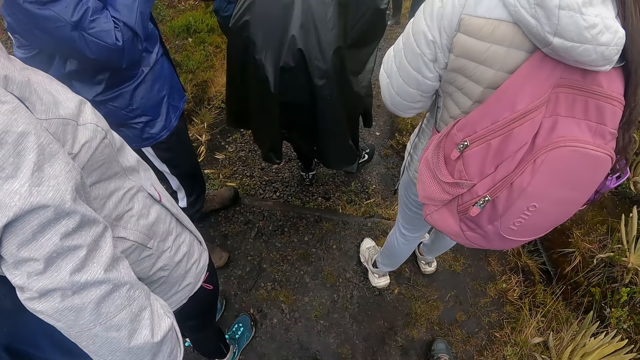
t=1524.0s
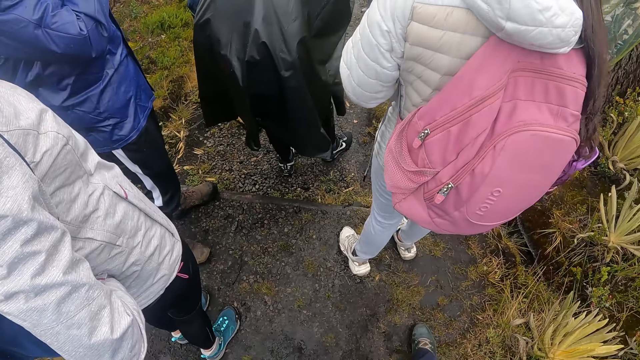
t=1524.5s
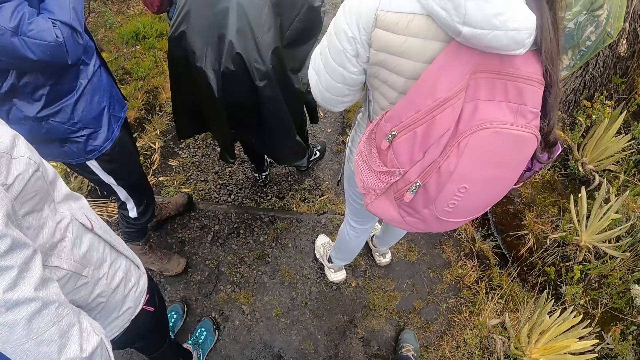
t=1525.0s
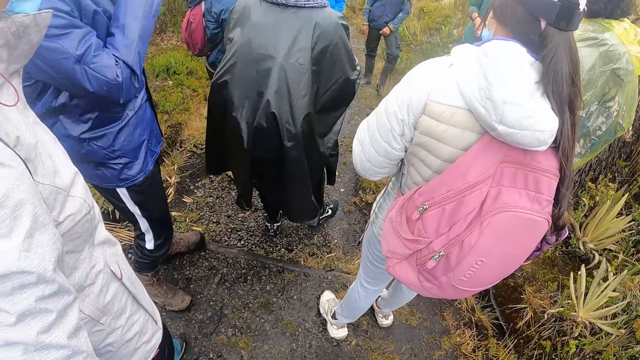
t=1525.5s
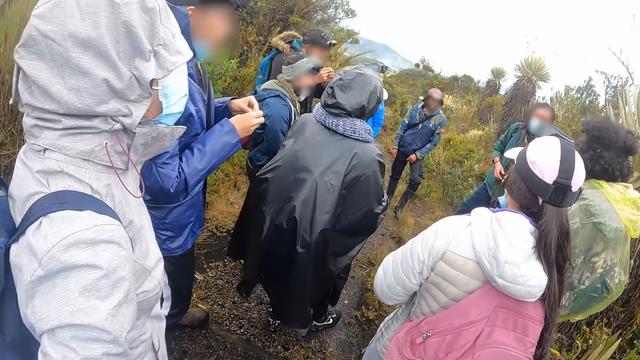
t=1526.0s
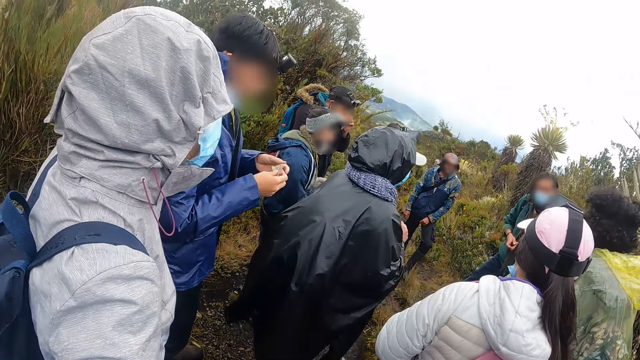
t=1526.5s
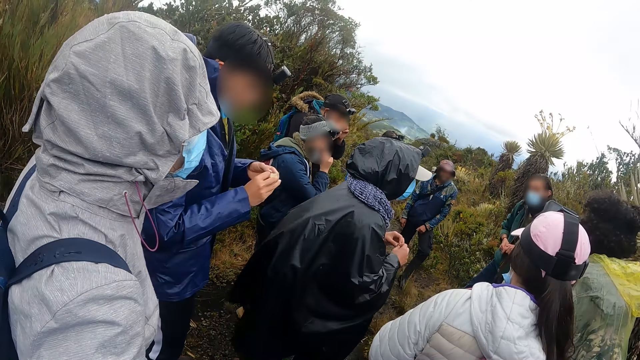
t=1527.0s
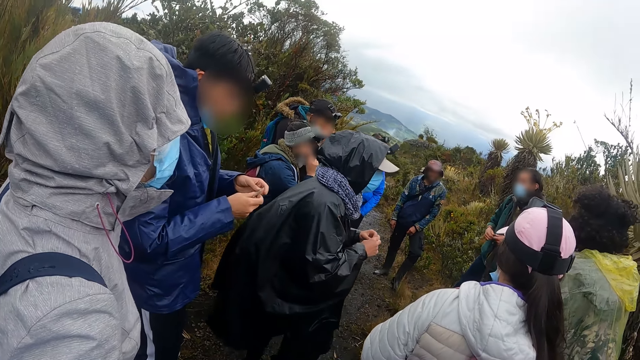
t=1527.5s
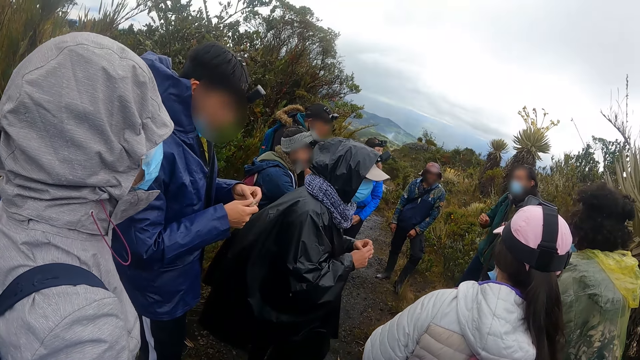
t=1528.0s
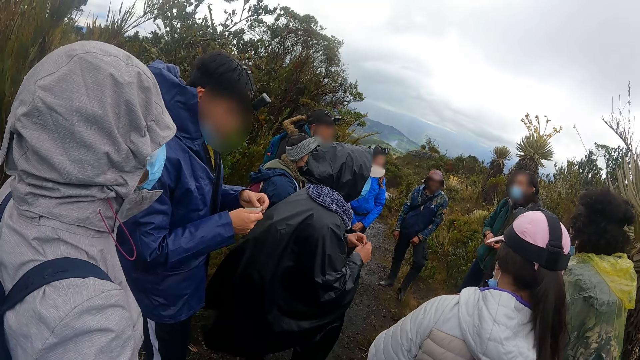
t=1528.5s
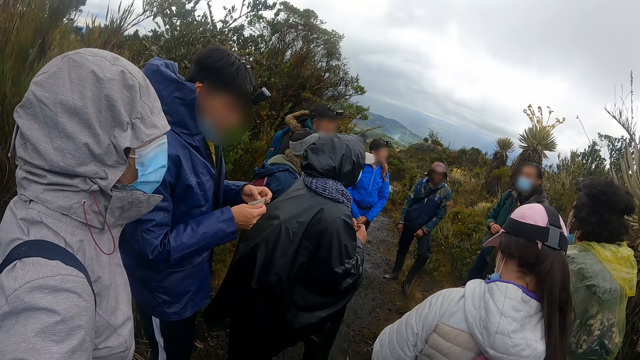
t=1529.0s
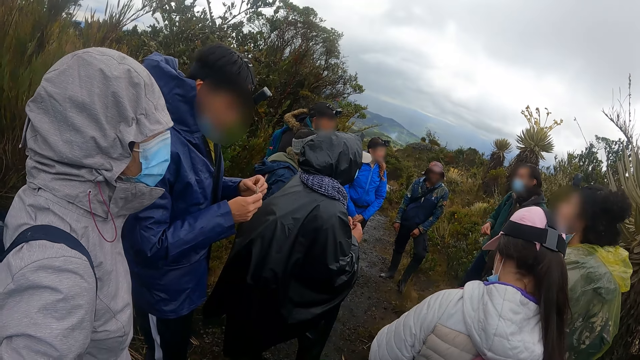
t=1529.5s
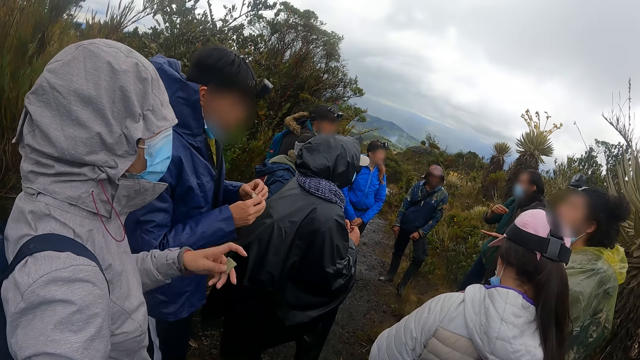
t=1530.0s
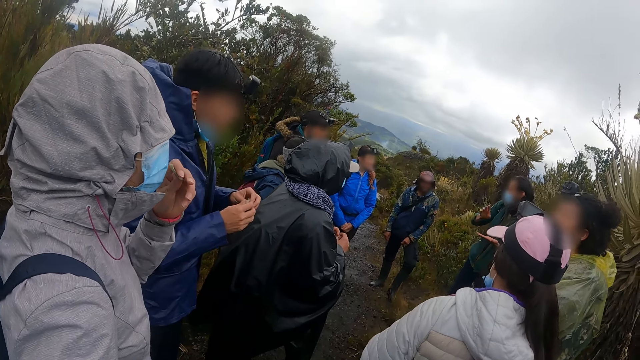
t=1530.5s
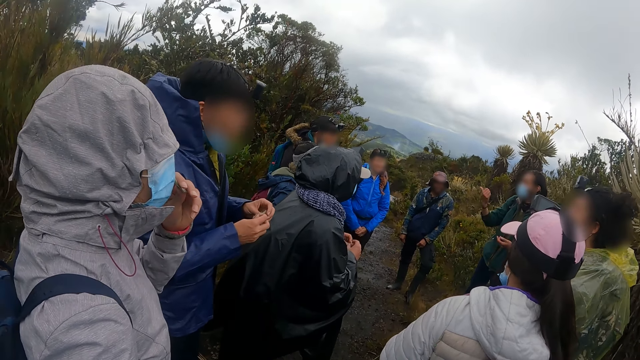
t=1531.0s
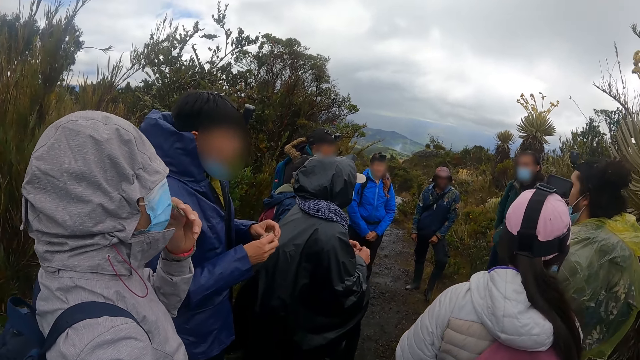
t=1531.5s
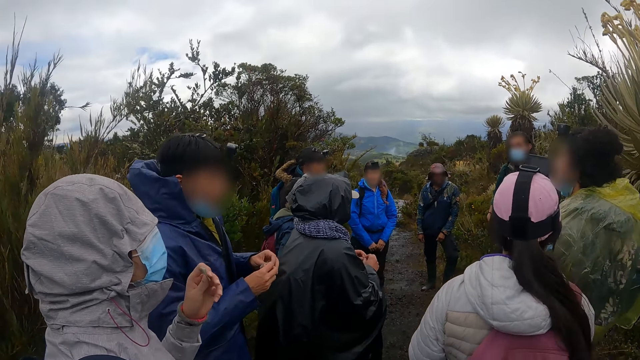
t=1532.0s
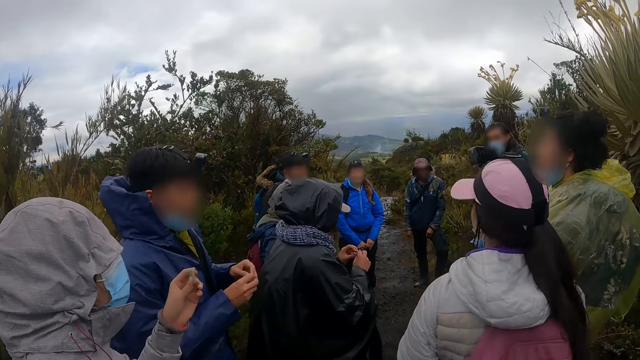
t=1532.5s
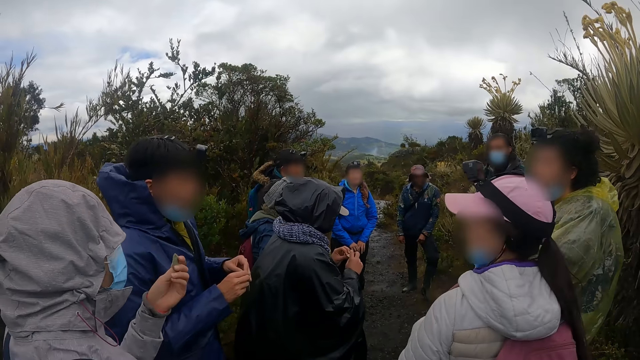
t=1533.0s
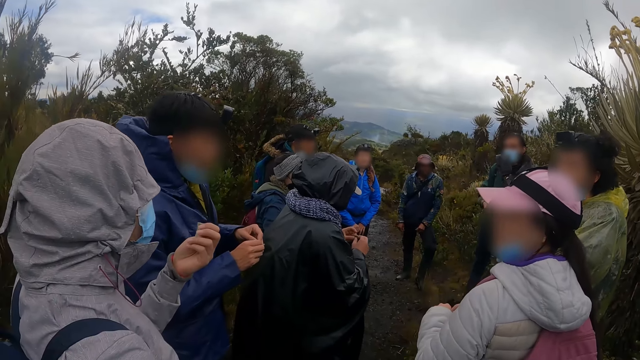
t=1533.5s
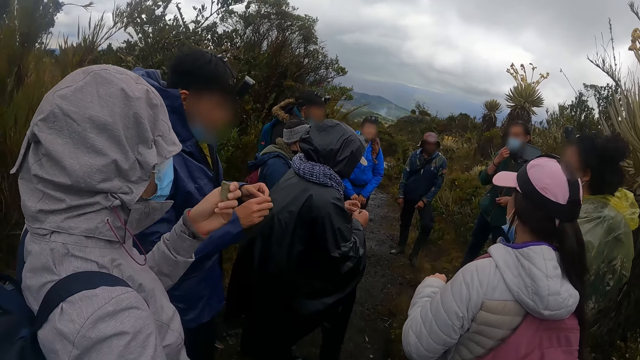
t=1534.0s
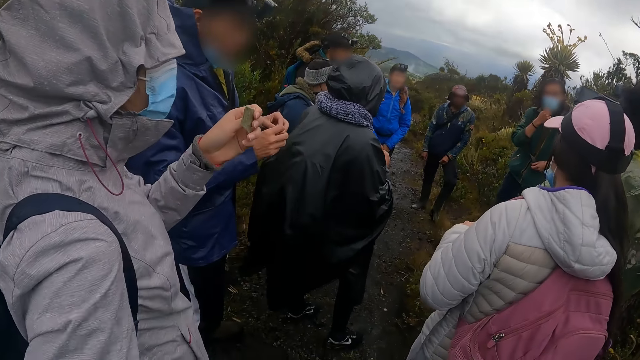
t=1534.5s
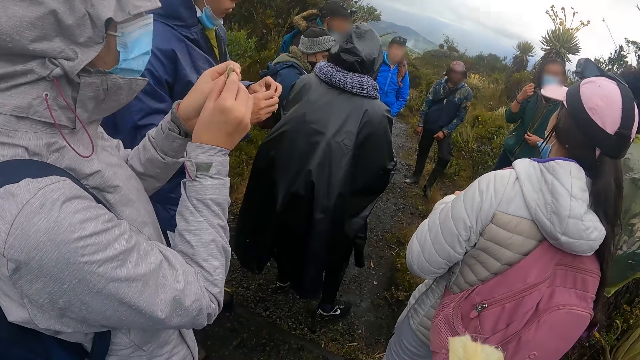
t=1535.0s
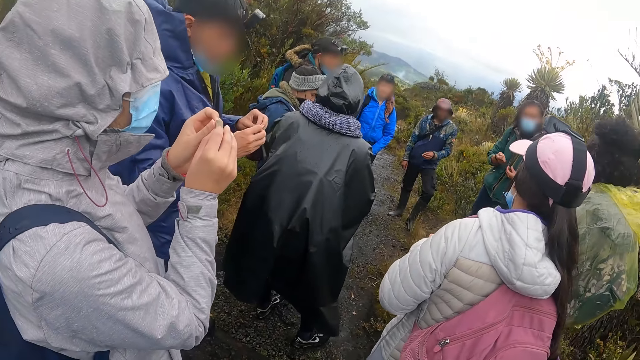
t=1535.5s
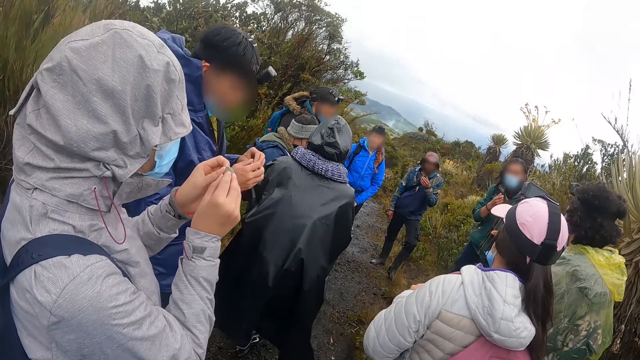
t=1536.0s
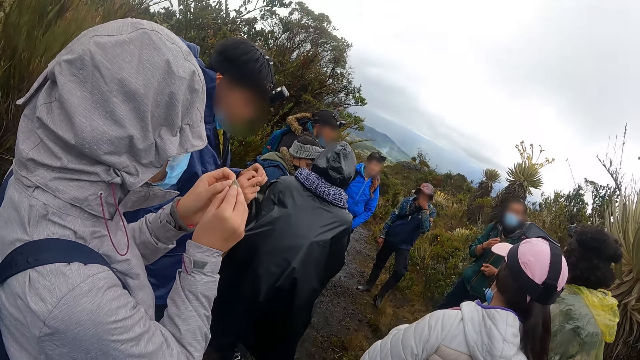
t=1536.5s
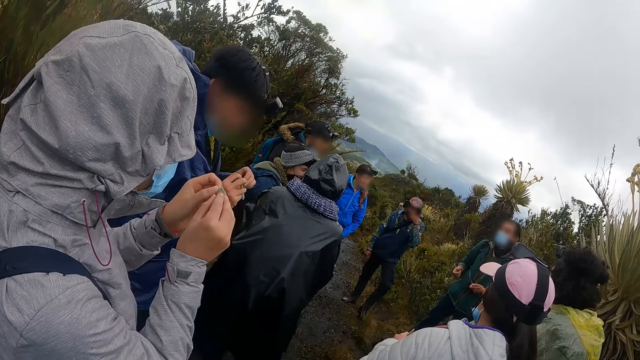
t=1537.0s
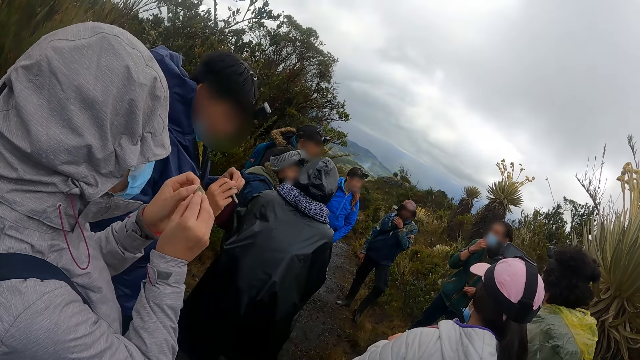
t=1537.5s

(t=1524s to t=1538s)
A woman smells the branch in her left hand and holds the branch in her left hand with both hands.

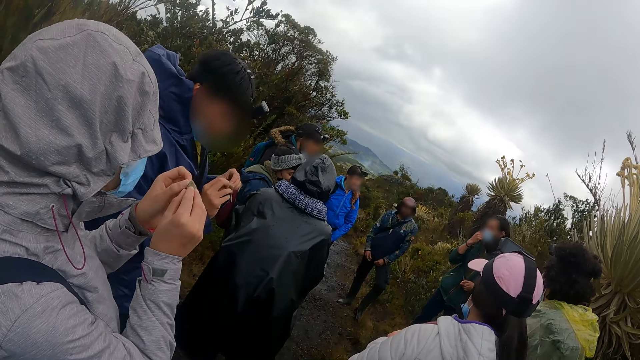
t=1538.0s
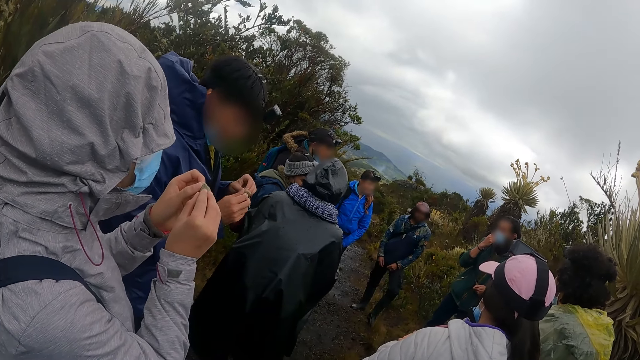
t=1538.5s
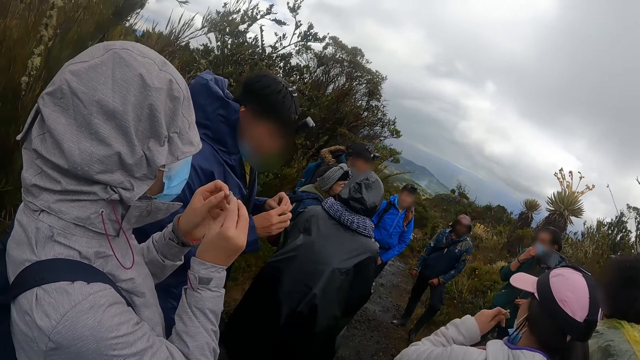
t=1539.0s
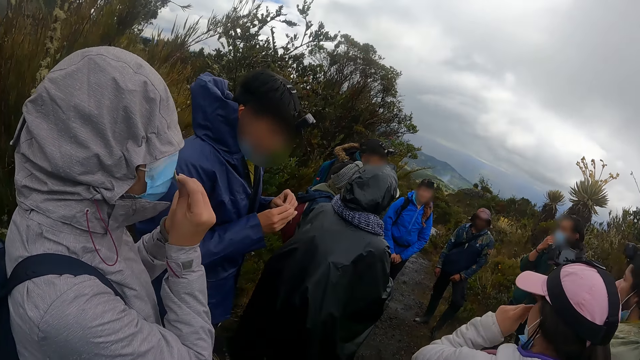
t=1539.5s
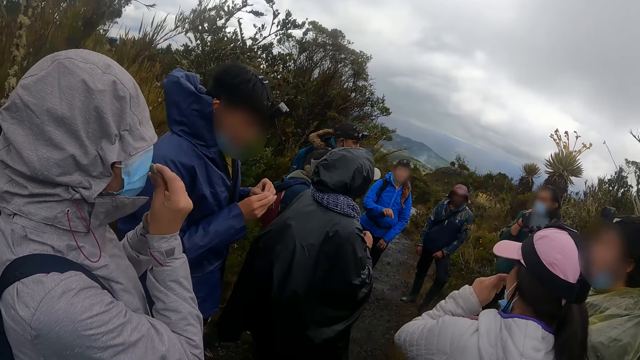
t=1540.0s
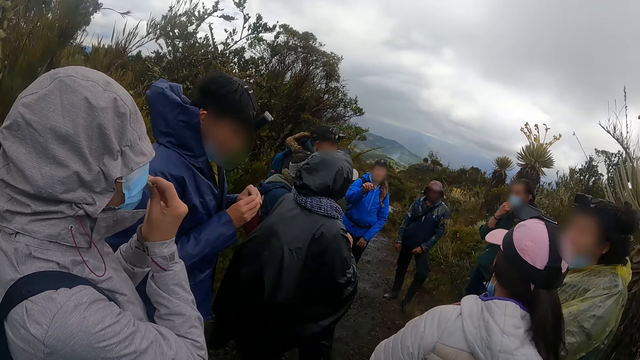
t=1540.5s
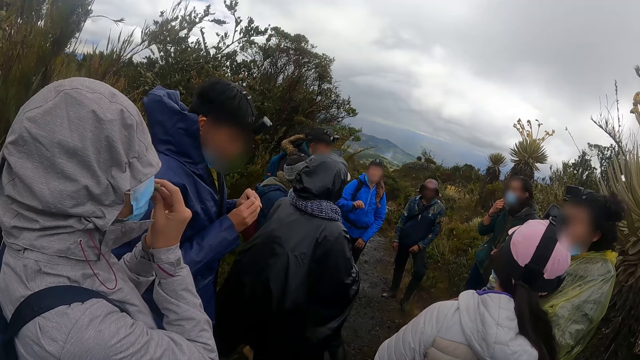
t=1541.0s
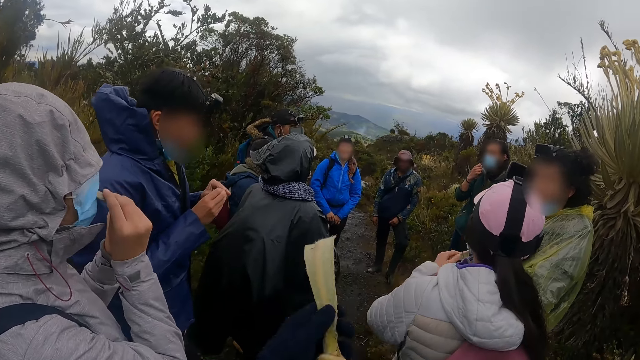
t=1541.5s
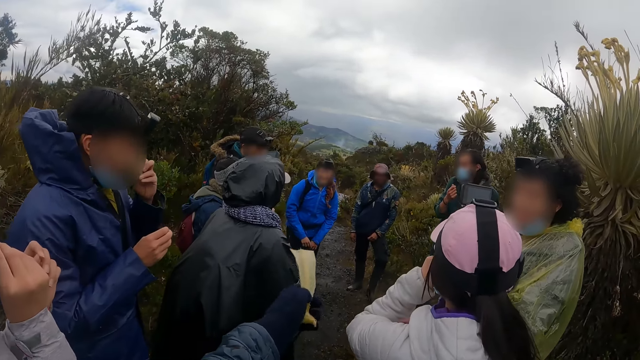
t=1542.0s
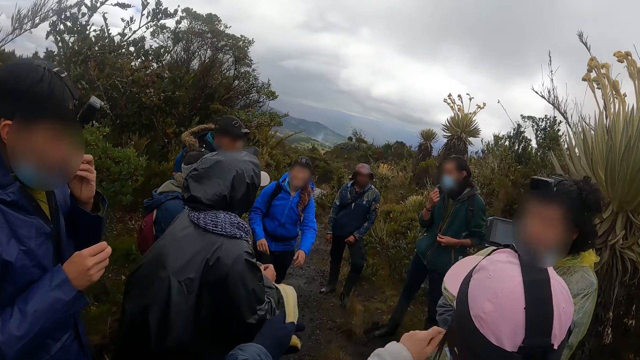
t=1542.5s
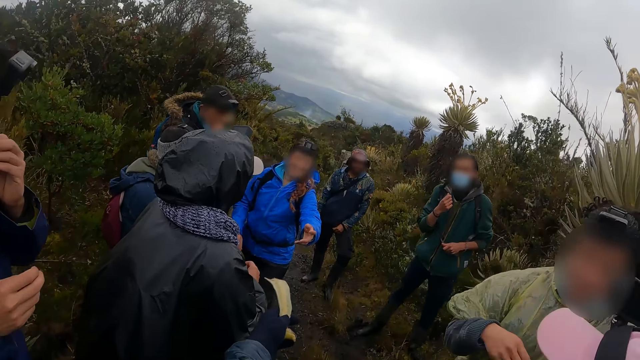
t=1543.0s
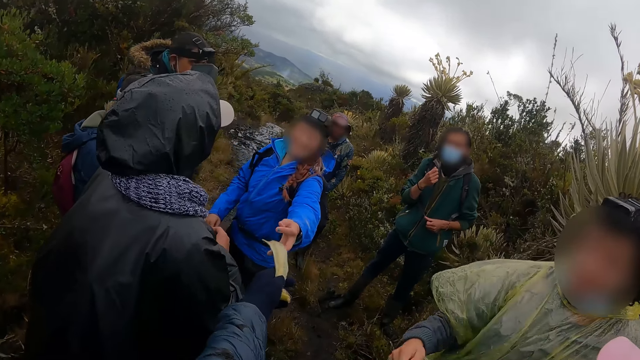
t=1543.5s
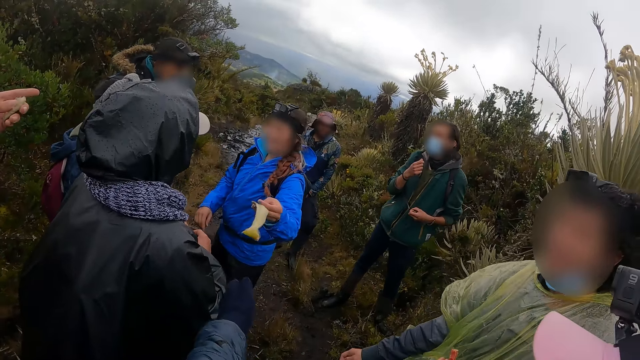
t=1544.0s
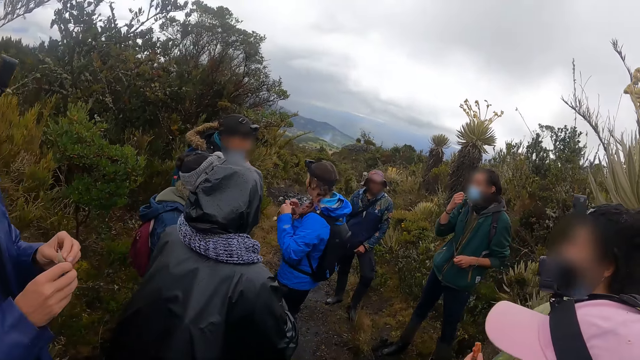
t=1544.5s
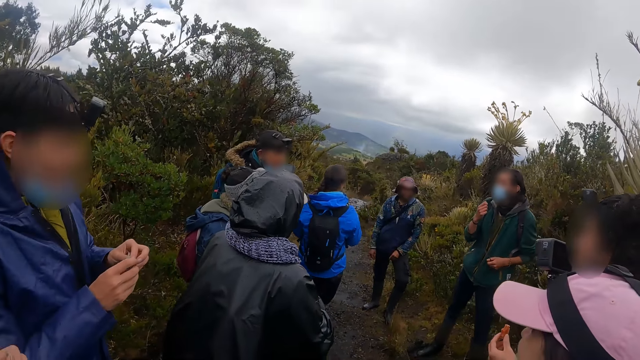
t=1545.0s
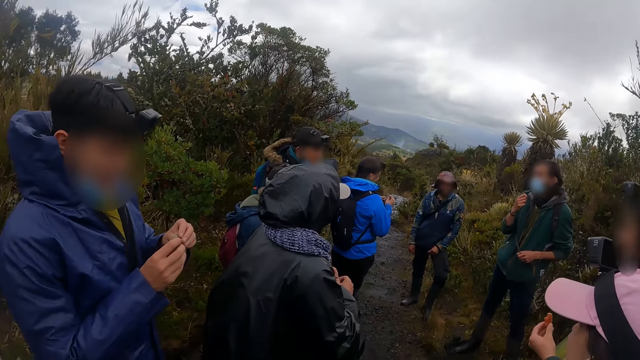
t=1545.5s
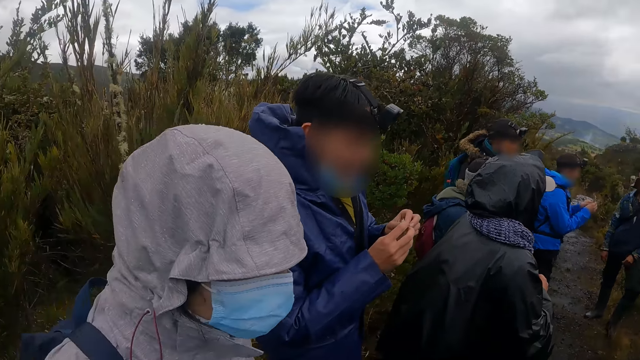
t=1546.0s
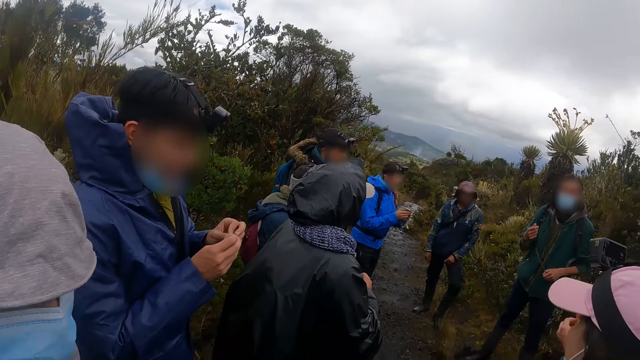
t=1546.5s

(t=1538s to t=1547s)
A woman smells the branch in her left hand. Another woman smells the branch in her hands. The camera wearer stretches the branch in his hands forward. The first woman smells the branch in her left hand. A man scratches his nose with his right hand. The camera wearer gives the plant to another woman. The woman collects the branch from the camera wearer with her left hand.
